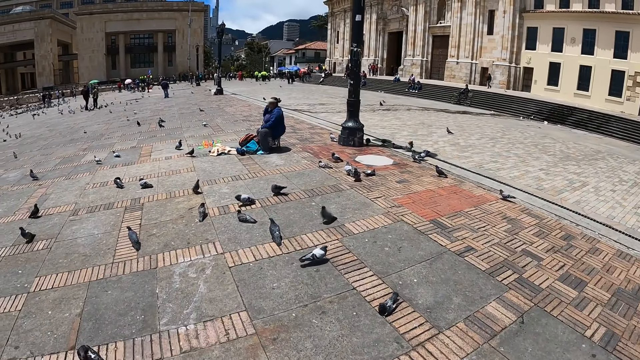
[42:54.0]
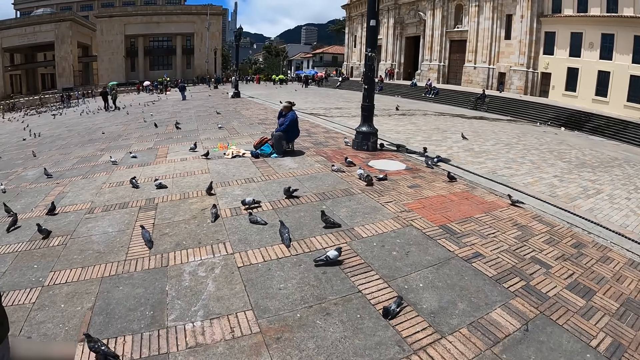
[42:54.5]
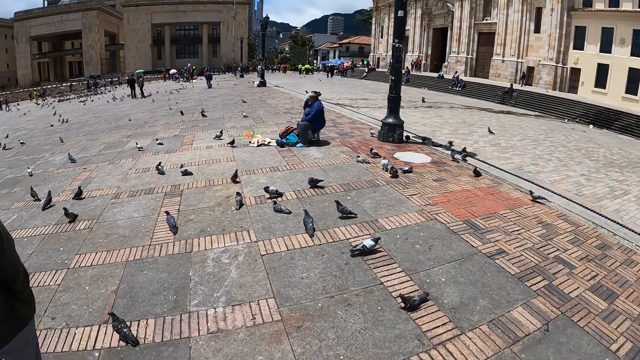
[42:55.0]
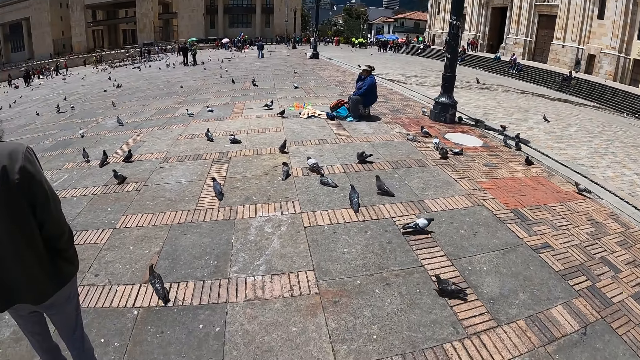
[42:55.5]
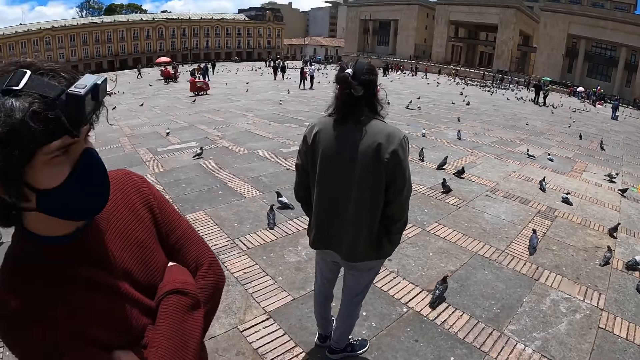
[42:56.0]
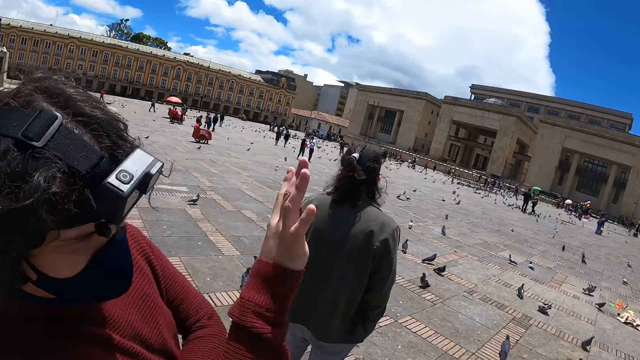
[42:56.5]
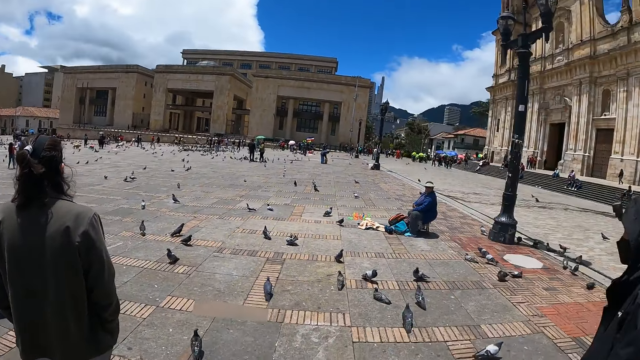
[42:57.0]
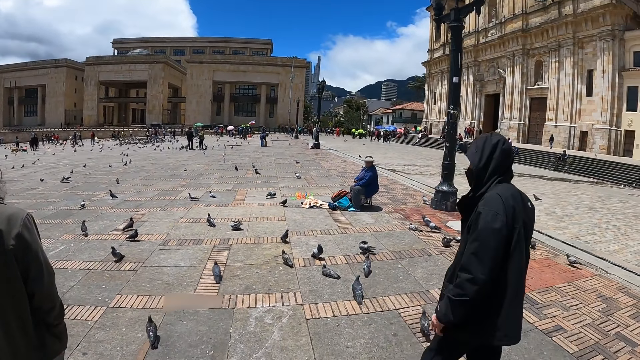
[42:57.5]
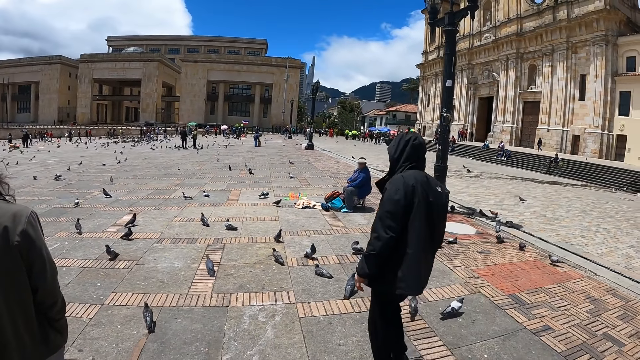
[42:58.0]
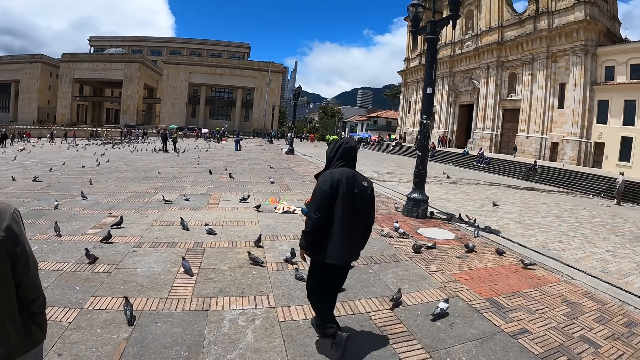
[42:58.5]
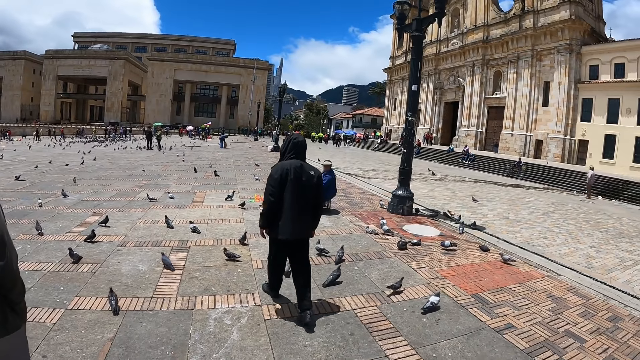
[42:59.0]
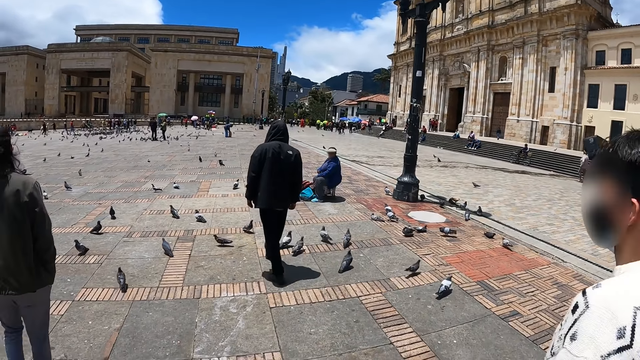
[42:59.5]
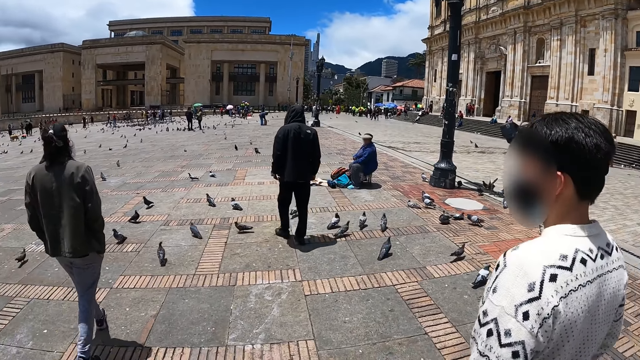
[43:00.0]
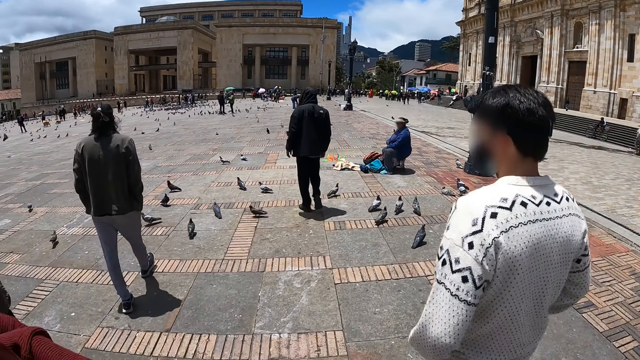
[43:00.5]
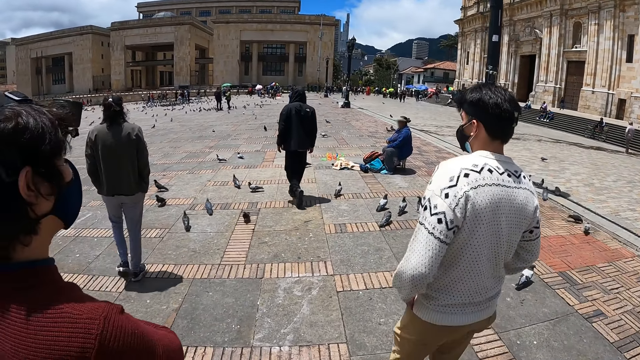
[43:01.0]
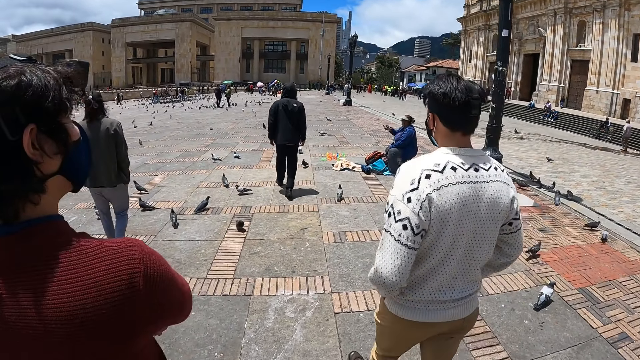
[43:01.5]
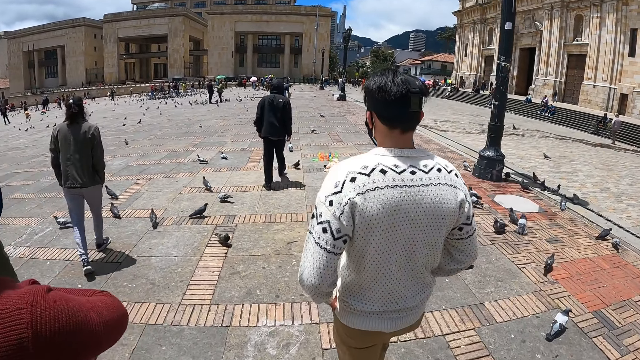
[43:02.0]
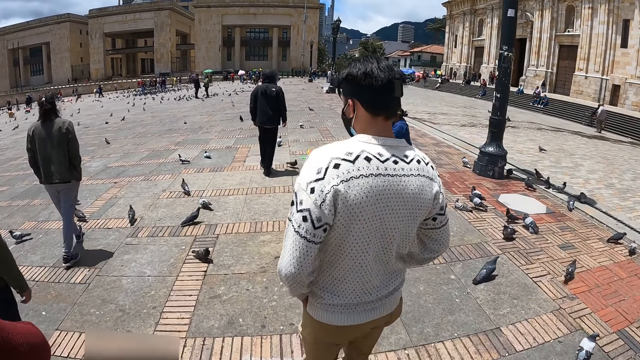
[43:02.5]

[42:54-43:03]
A person lifts up a hand. A man walks around with people.

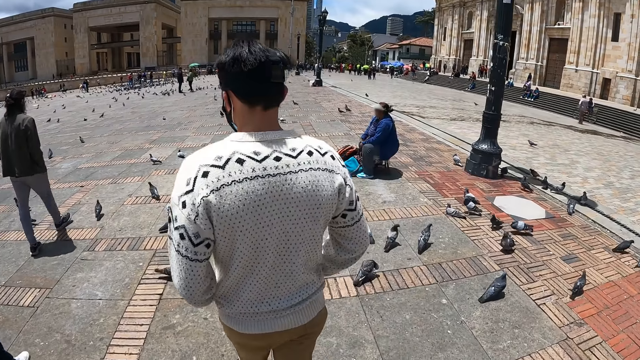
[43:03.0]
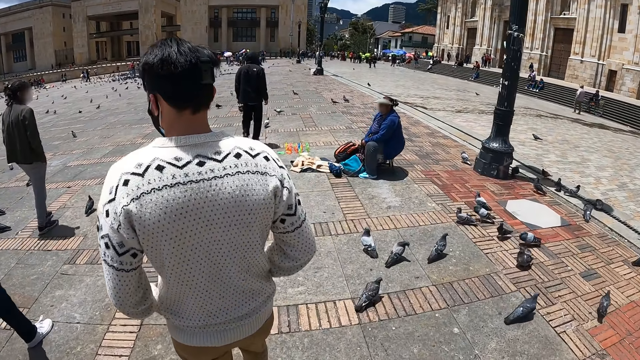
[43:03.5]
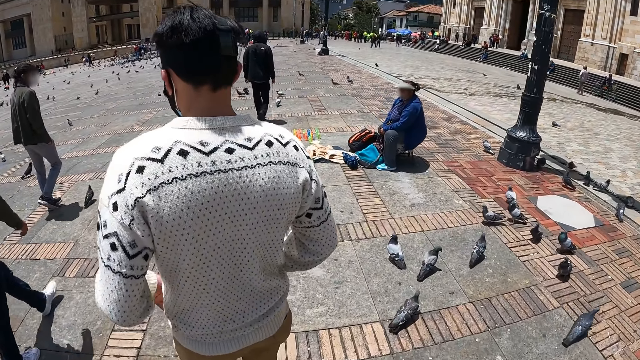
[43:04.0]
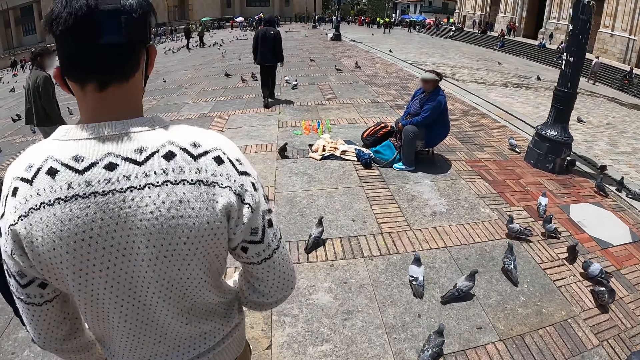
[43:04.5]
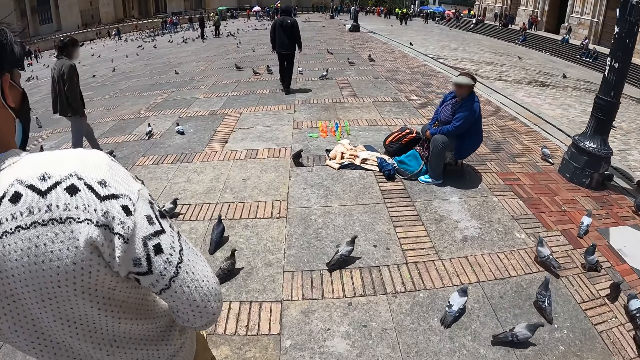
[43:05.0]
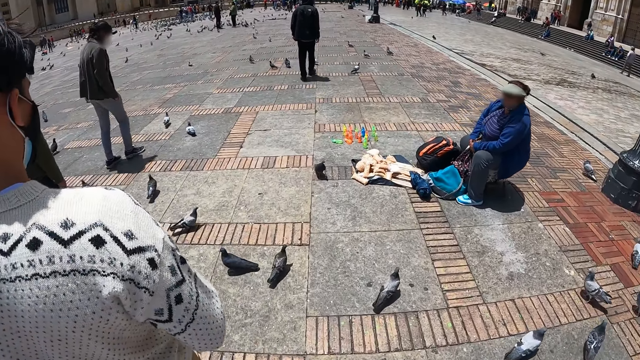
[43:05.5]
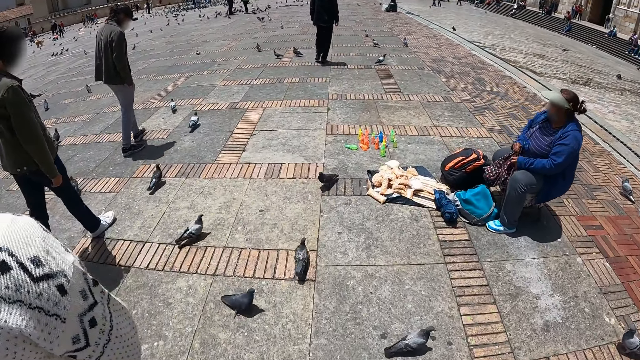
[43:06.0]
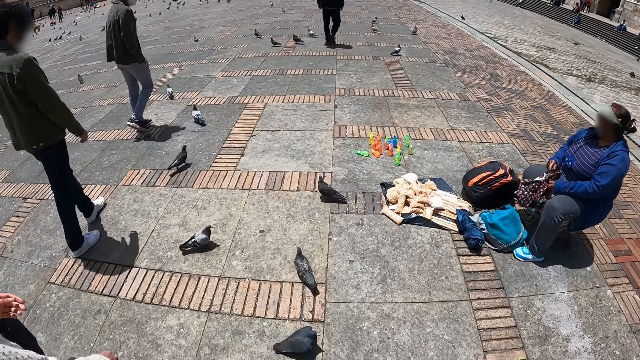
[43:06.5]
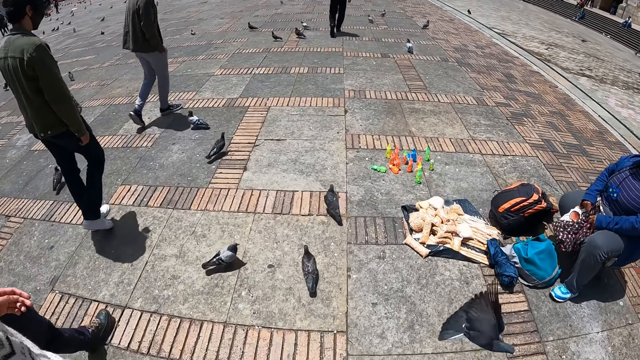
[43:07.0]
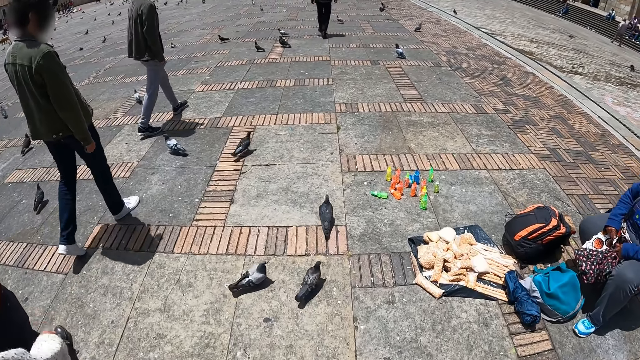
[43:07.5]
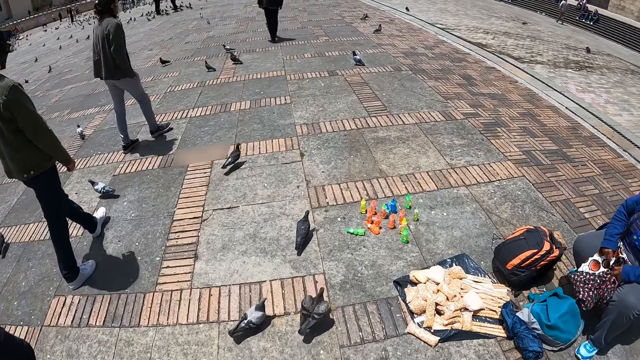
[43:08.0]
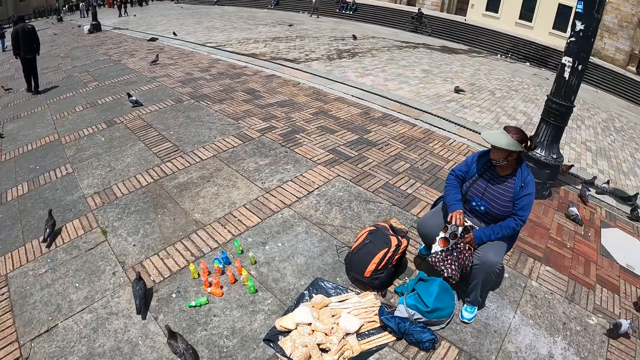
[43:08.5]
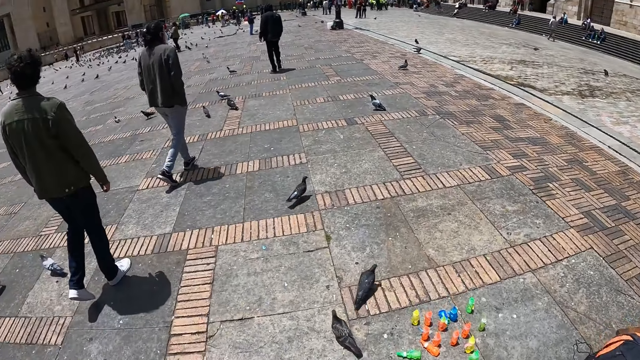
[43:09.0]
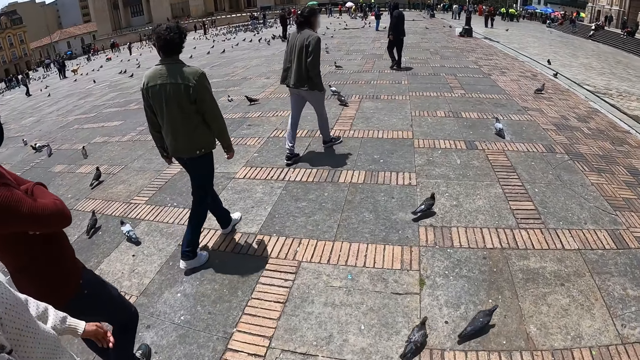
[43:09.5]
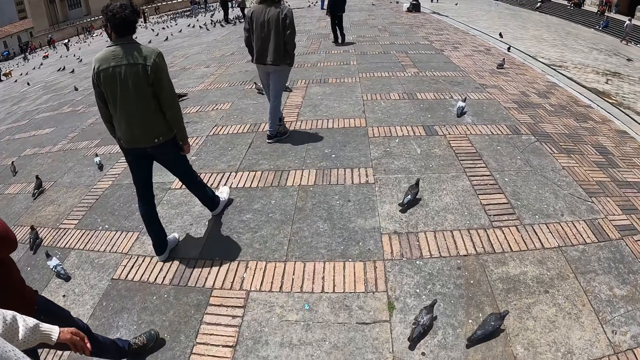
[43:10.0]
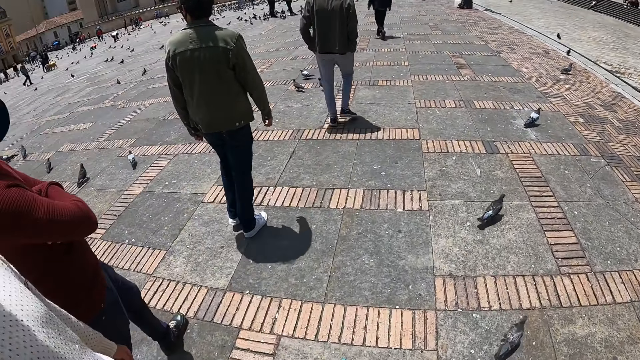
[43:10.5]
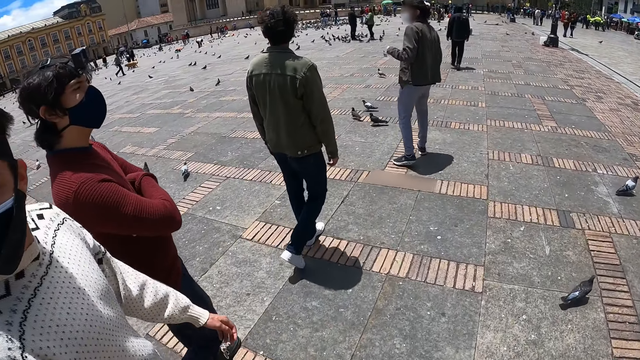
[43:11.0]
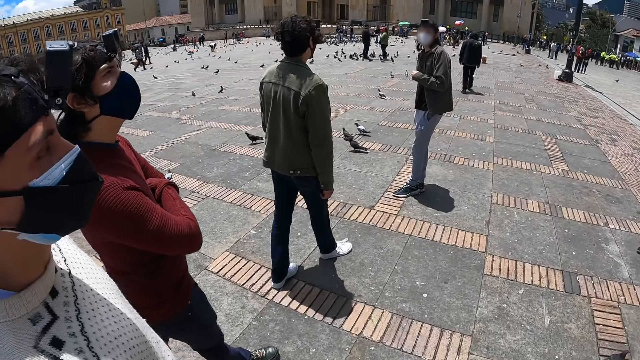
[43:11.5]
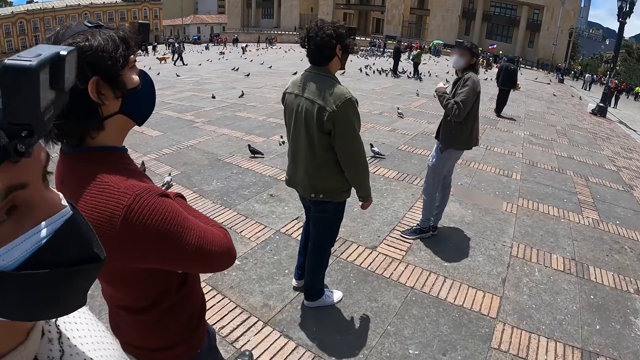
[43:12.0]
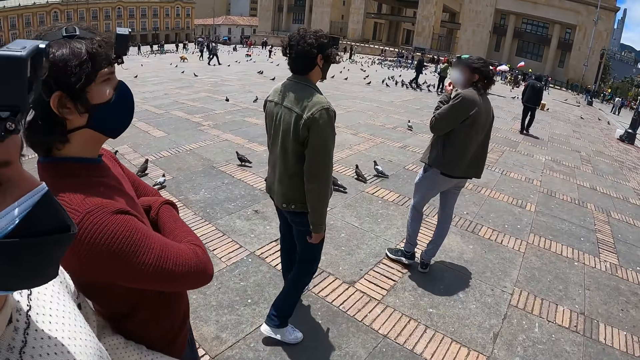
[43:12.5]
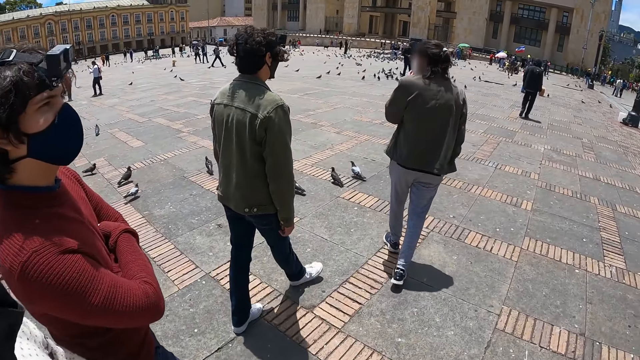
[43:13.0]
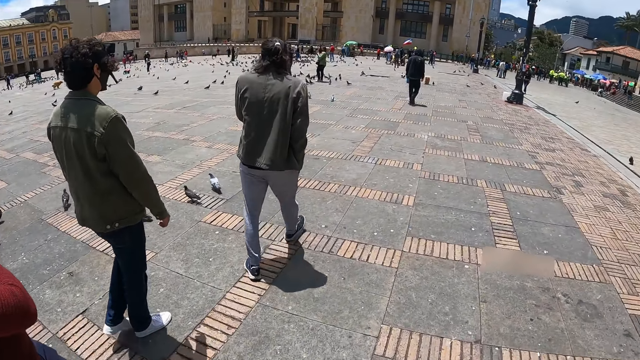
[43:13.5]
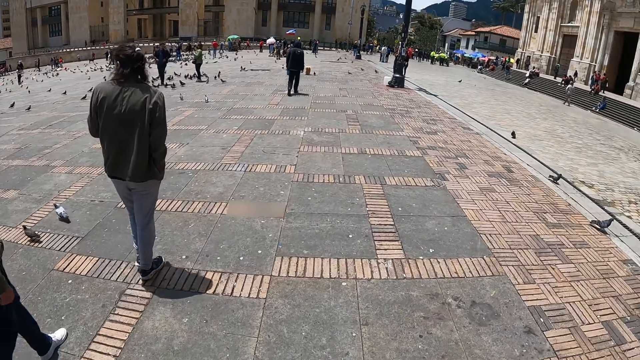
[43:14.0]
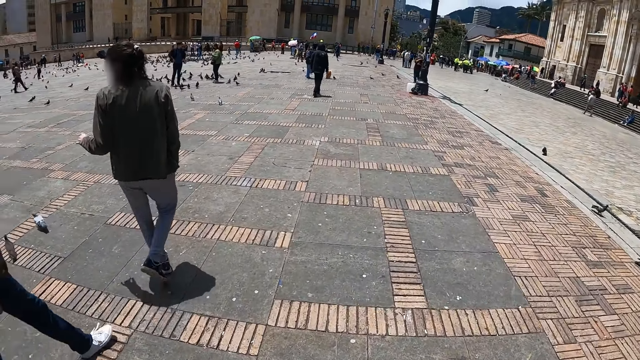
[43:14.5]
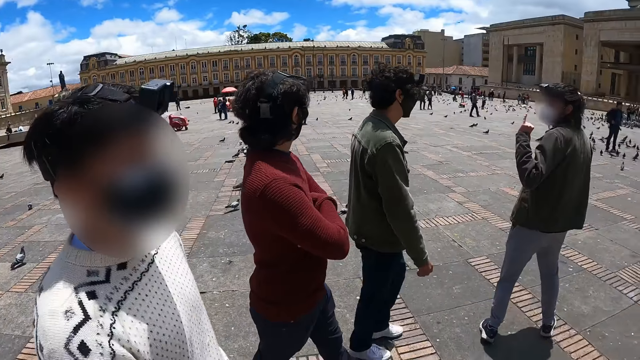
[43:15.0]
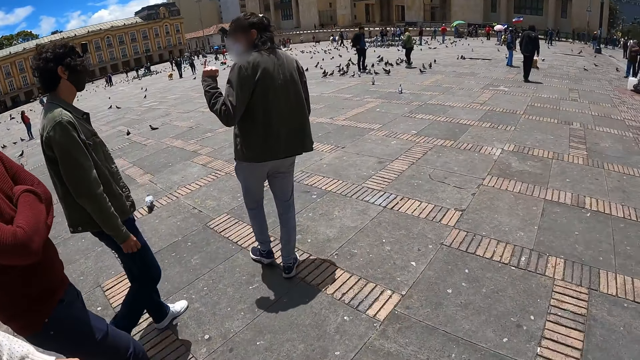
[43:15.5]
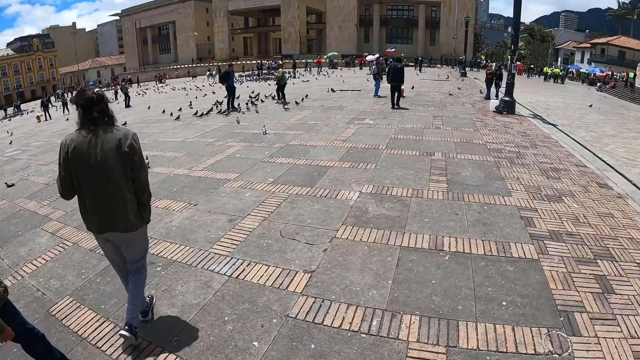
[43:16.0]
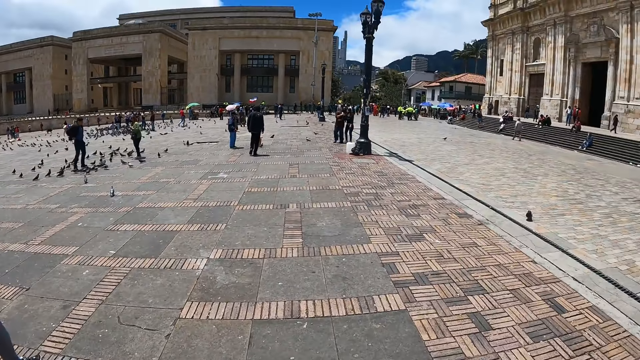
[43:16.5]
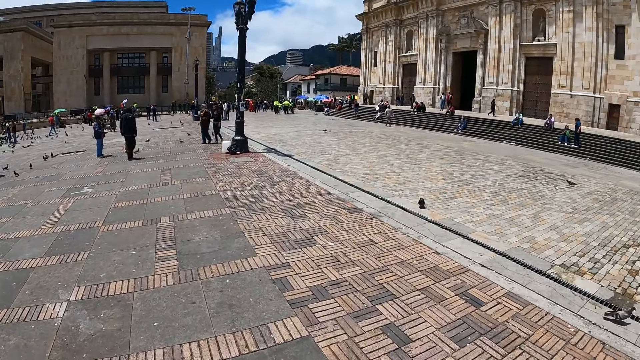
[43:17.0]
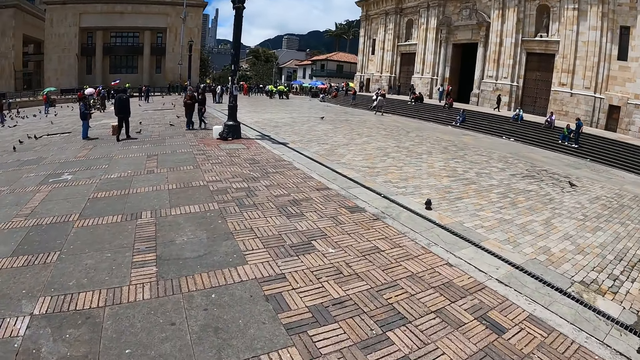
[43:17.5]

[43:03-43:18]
The camera wearer walks. A woman holds a bag on her hands. A man looks back. The man interacts with people.
